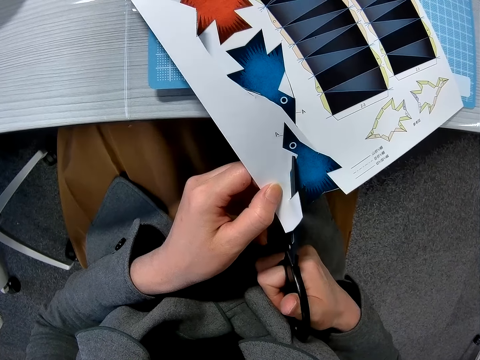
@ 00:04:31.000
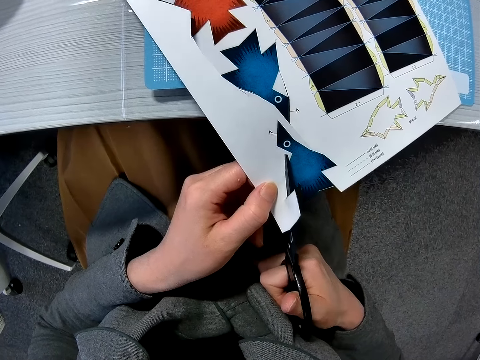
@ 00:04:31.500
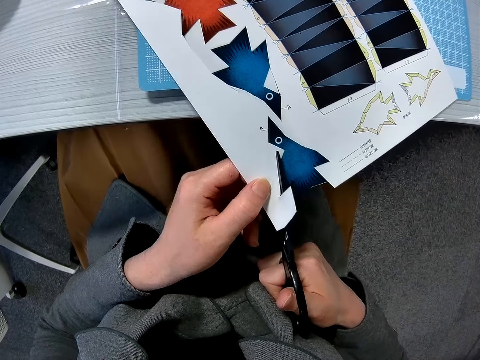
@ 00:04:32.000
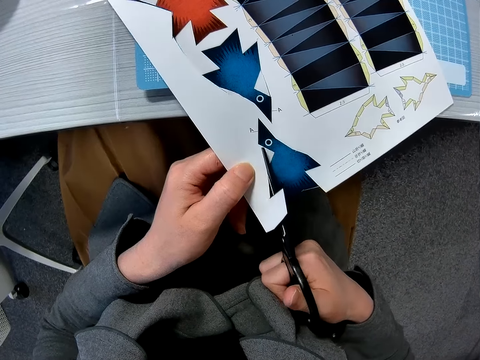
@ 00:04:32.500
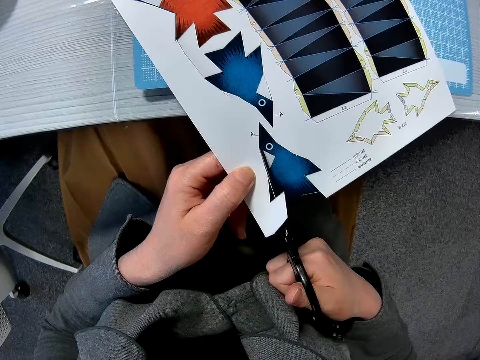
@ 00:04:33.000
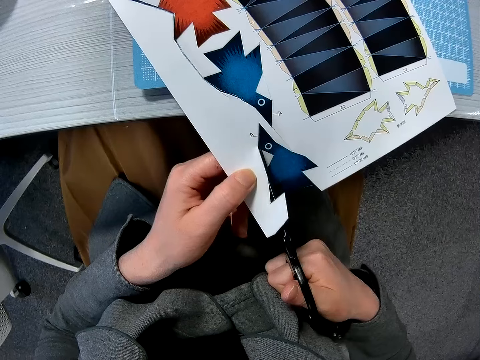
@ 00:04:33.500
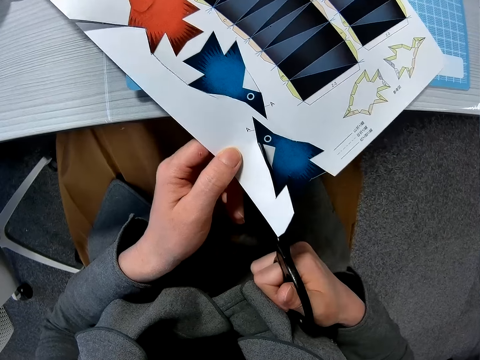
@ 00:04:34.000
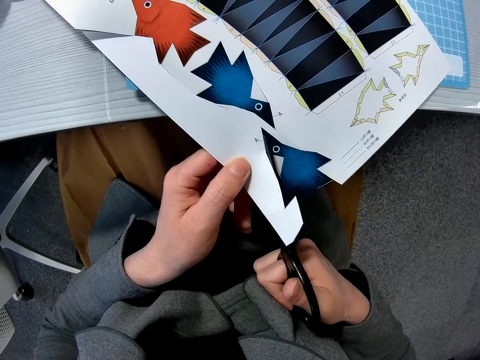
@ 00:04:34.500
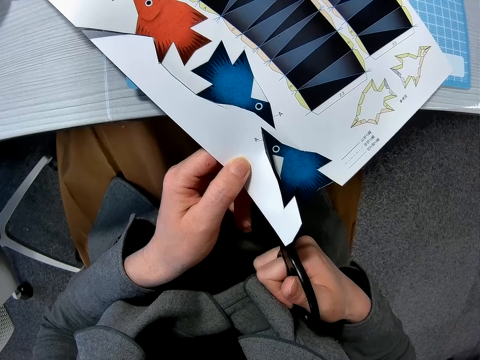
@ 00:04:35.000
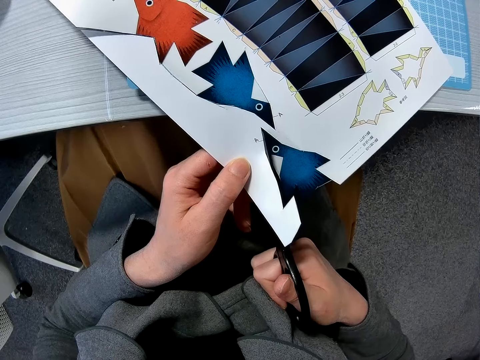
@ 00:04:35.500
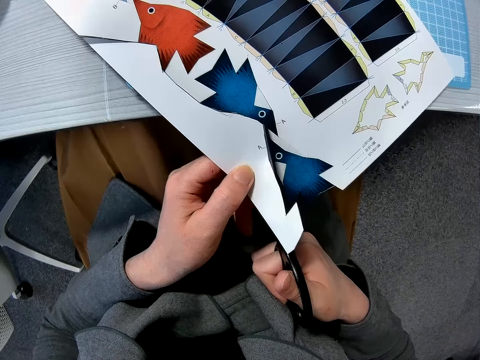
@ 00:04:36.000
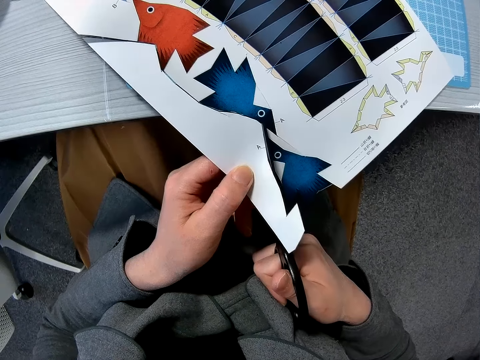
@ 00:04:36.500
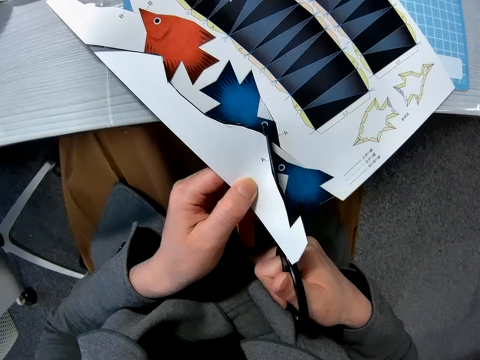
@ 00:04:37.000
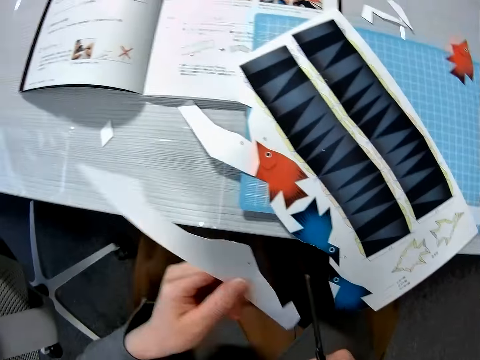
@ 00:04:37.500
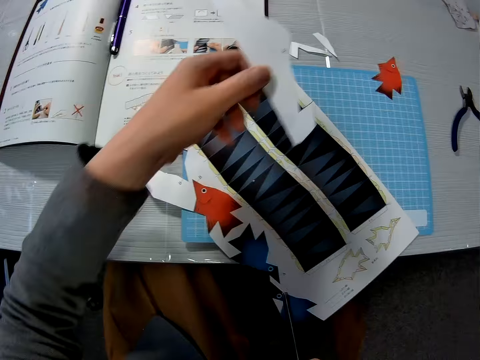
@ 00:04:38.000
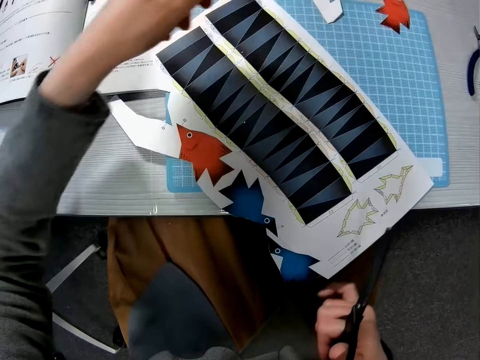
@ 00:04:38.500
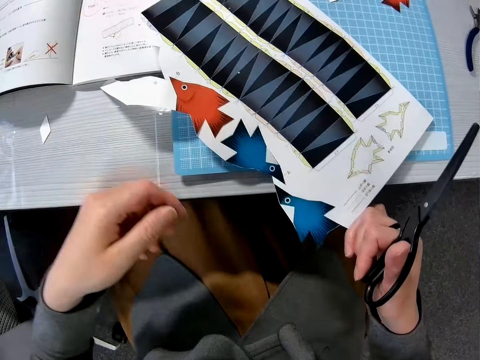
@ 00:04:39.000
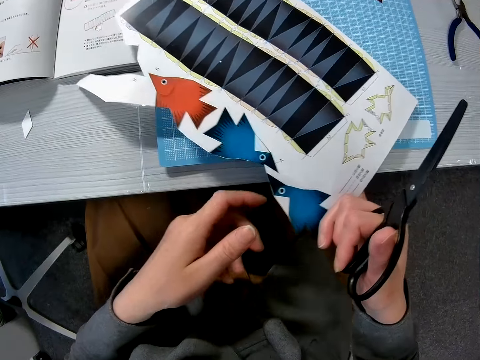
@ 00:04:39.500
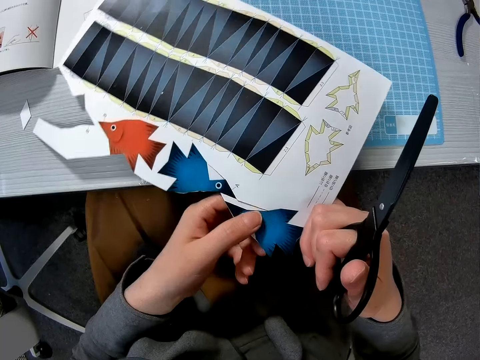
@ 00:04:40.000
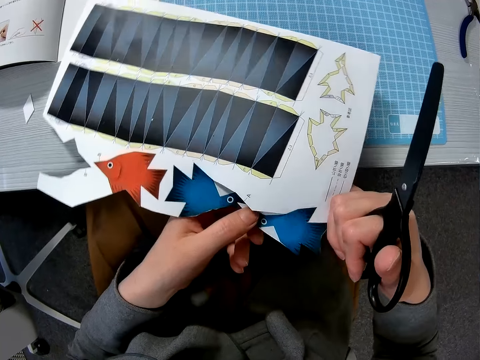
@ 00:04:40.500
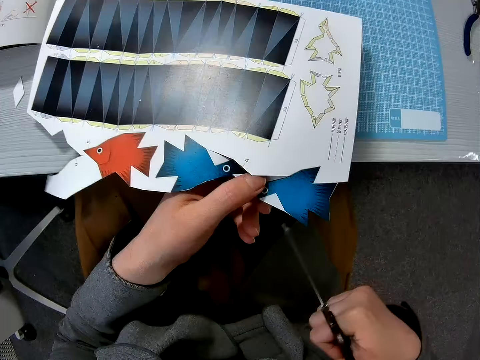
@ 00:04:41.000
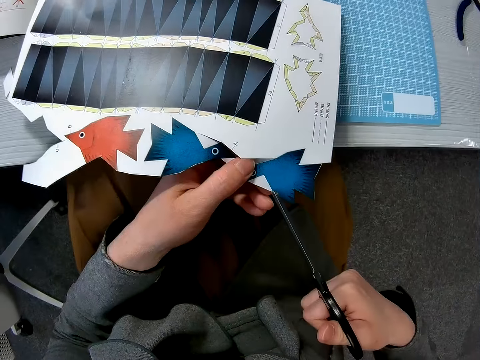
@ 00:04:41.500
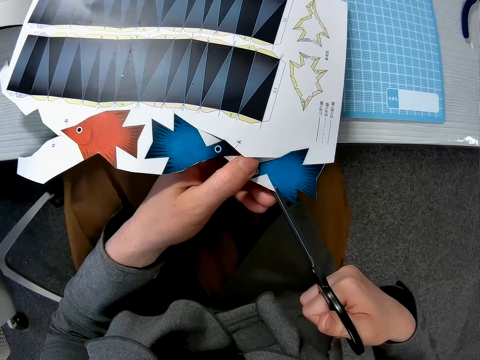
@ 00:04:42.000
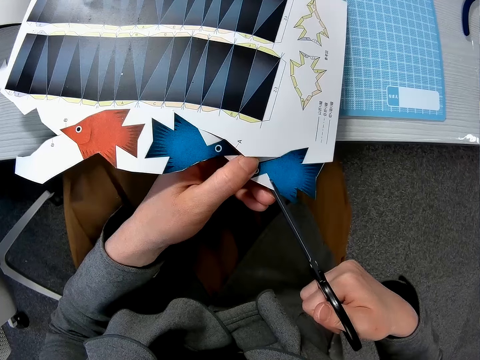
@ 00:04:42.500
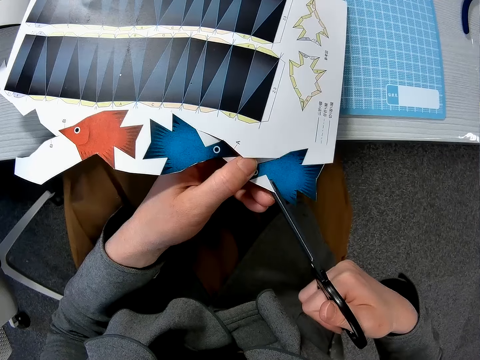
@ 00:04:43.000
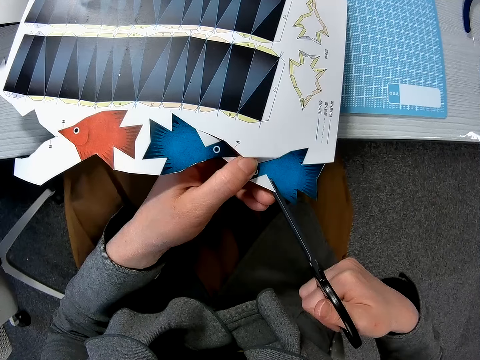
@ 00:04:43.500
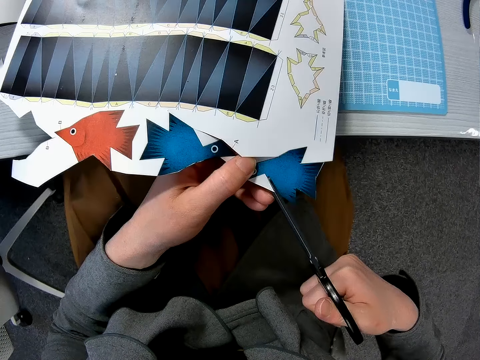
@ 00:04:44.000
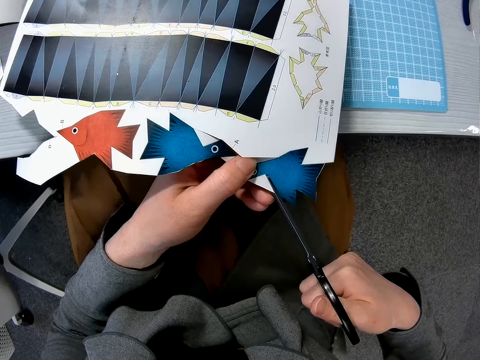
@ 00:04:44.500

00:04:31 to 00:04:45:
The camera wearer drops the decoration crafting paper. They put the paper on the desk. They pick up the decoration crafting paper. They cut shapes from the decoration crafting paper with scissors.

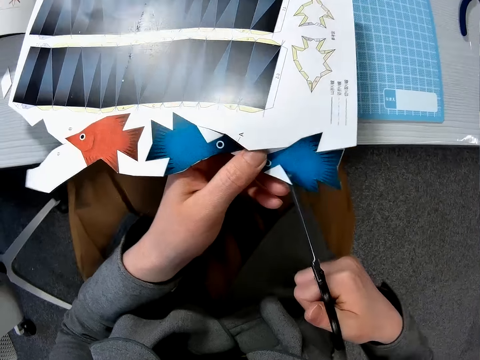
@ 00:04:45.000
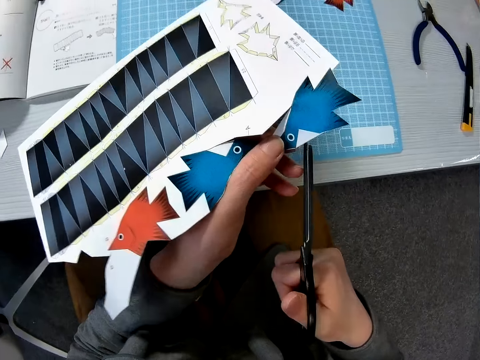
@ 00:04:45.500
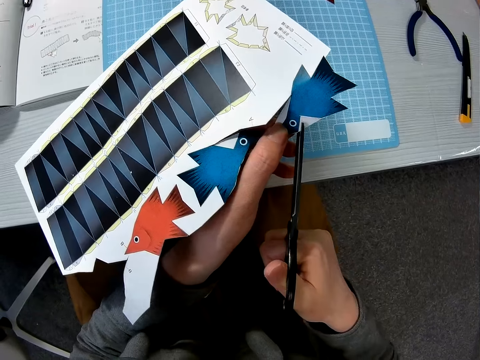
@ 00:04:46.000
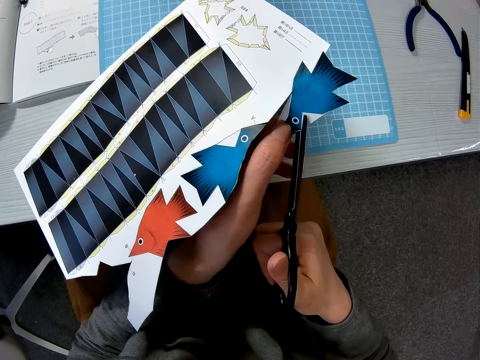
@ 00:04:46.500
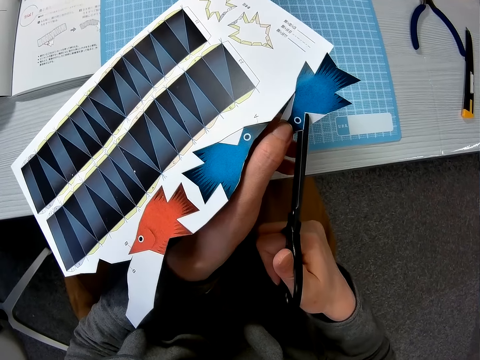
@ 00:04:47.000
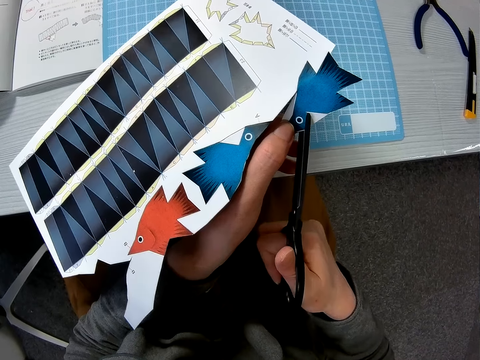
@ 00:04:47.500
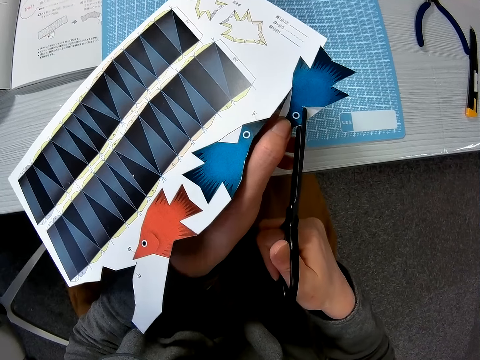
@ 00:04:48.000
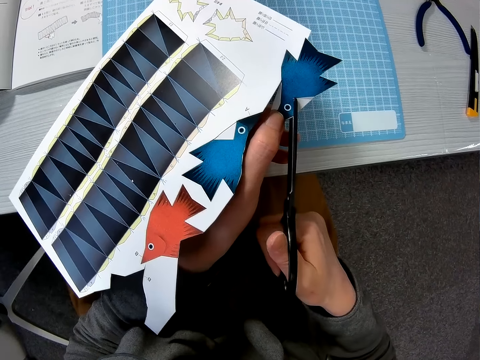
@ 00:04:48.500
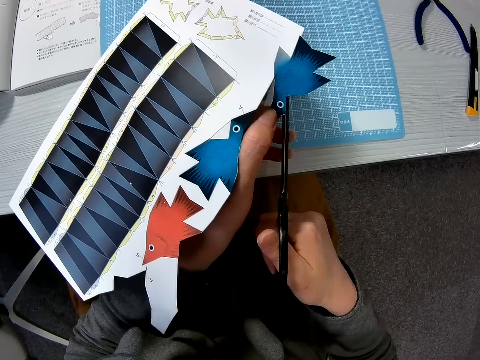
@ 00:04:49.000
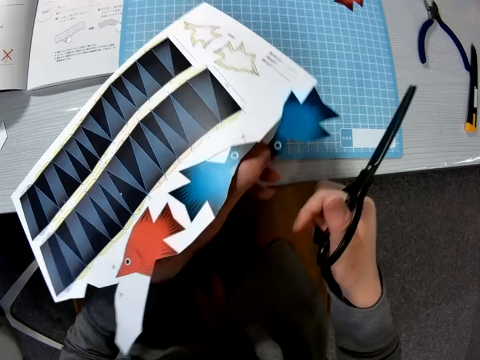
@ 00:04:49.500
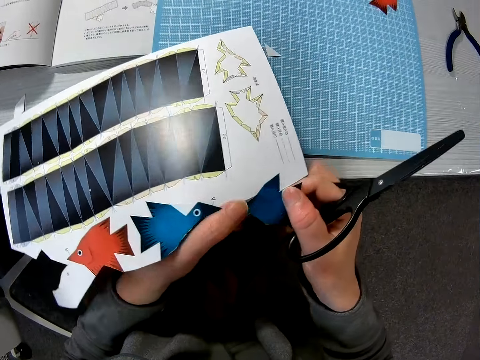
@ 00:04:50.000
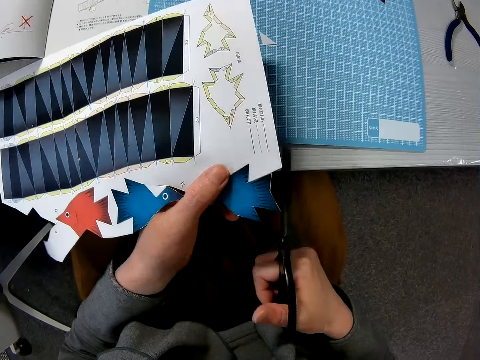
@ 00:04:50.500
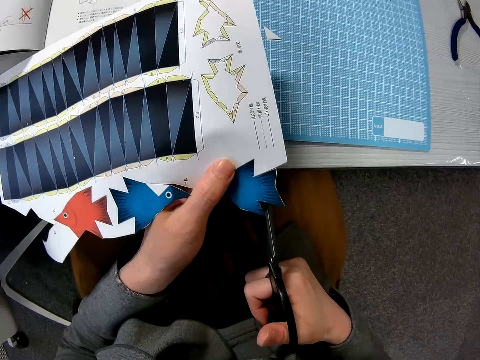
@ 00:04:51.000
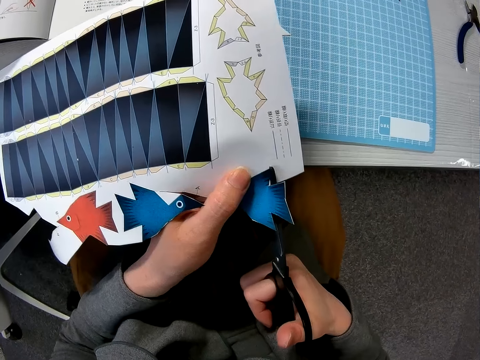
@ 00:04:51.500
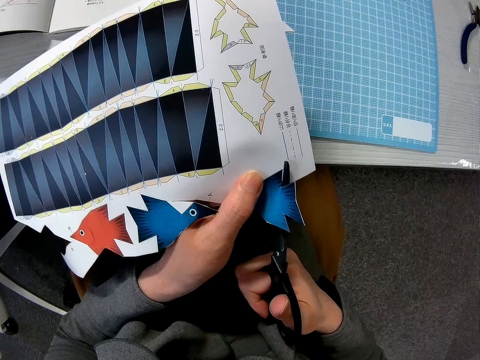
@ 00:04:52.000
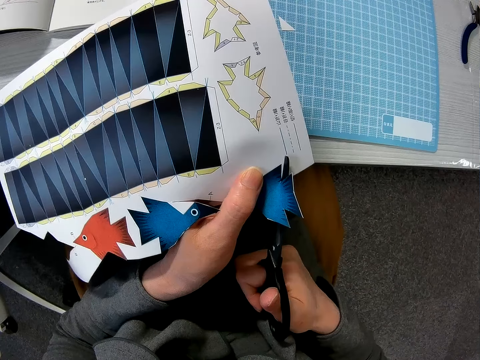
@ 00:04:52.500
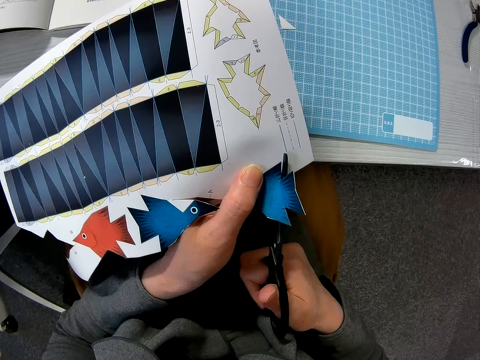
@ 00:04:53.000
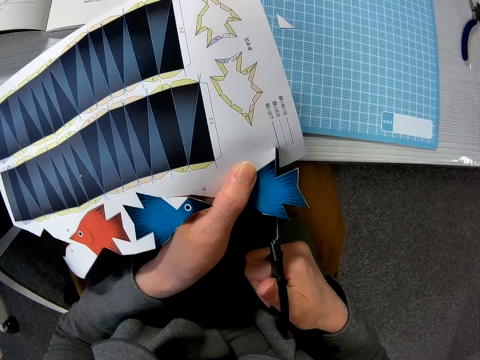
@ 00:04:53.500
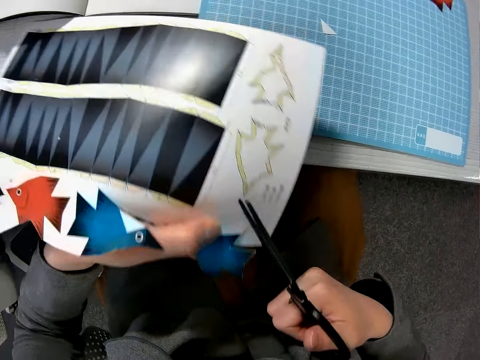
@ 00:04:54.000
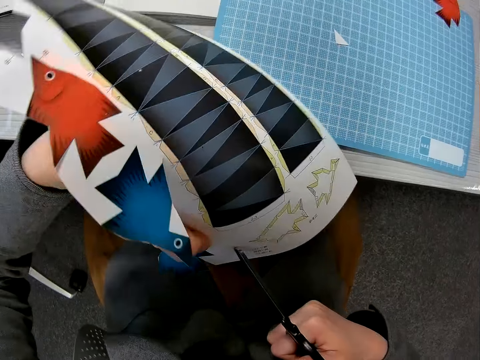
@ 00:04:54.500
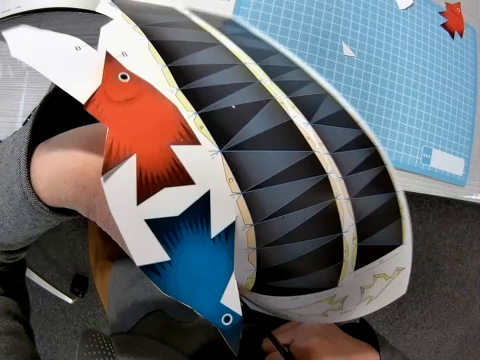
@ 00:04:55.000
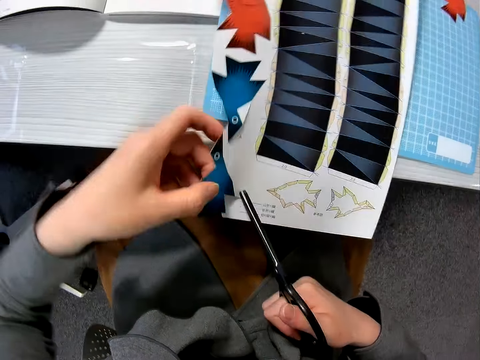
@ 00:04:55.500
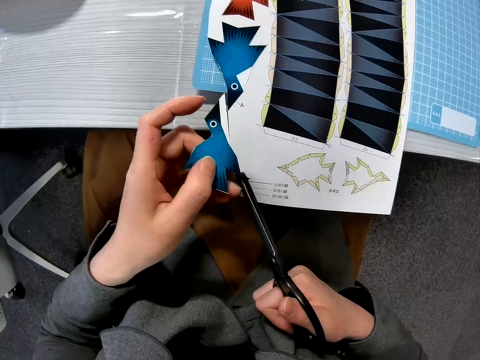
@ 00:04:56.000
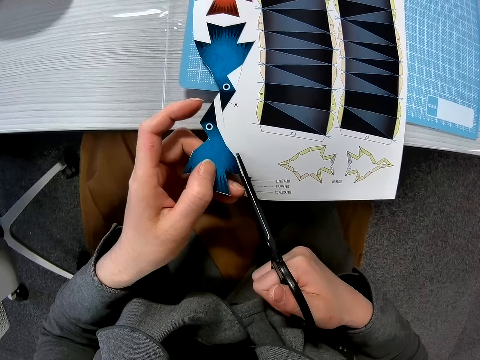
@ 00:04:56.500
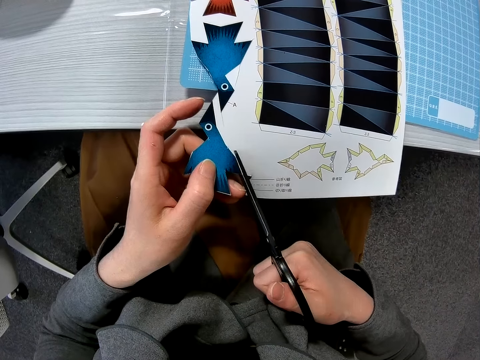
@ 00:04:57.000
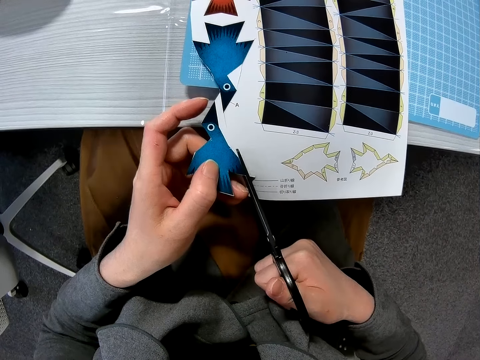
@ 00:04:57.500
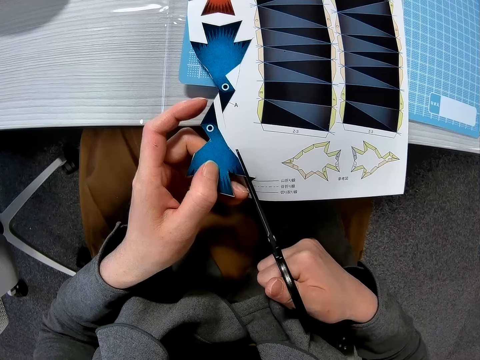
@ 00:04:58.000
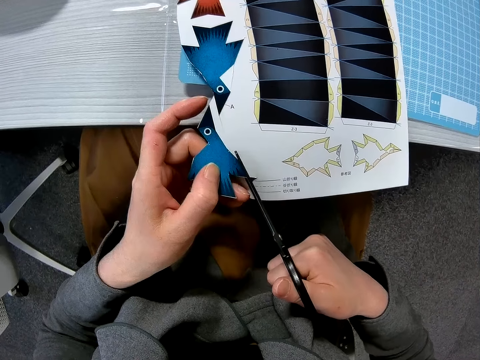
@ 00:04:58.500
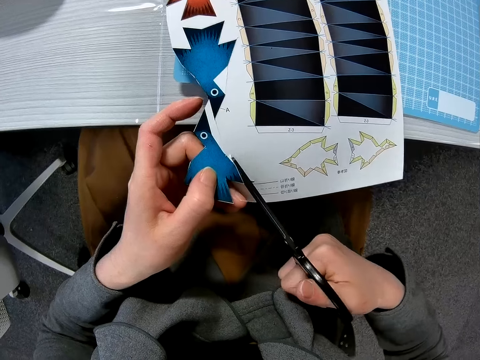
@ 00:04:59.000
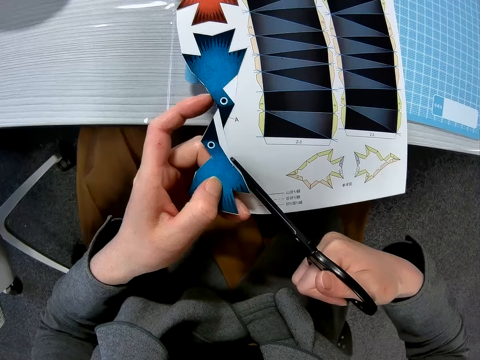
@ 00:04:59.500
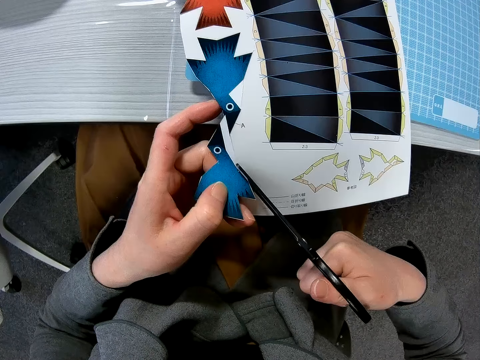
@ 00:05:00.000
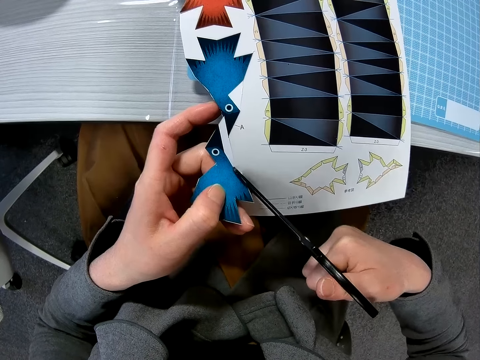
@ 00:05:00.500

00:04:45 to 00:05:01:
The camera wearer turns the paper model. They cut the paper model with scissors. They turn the paper model. They cut the paper model with the scissors. They turn the paper model. They cut the paper model with the scissors.
